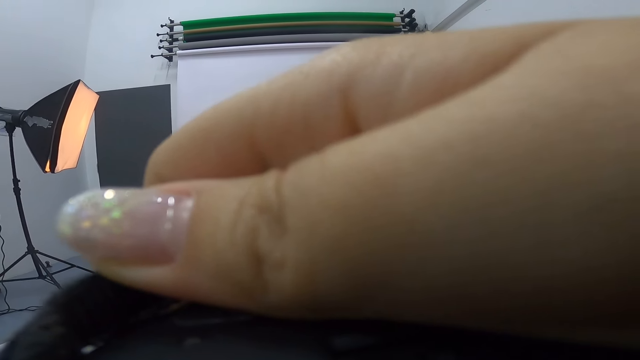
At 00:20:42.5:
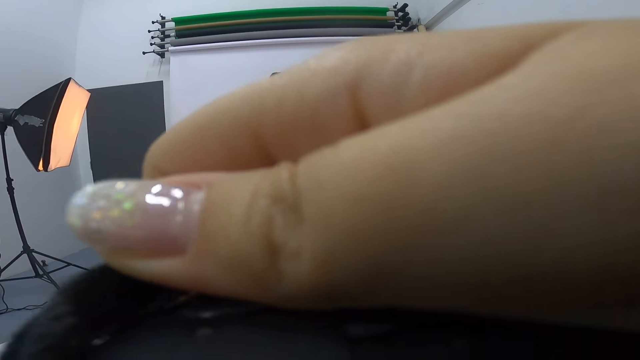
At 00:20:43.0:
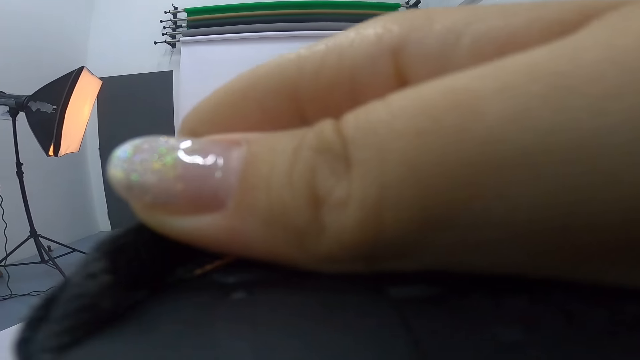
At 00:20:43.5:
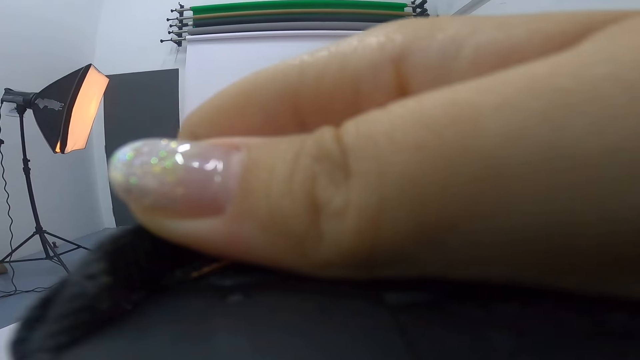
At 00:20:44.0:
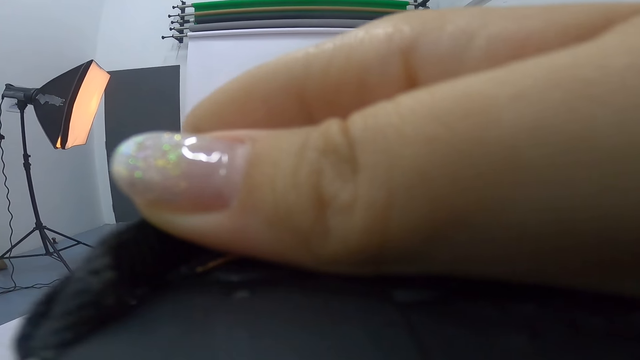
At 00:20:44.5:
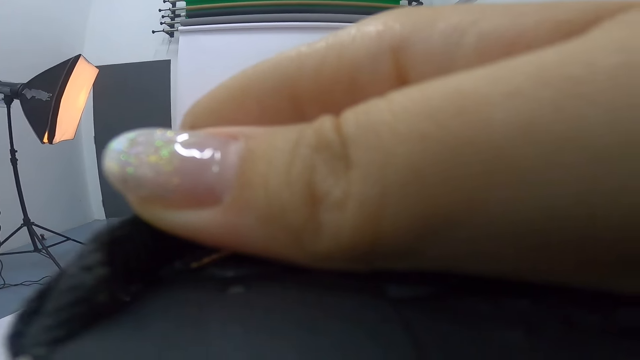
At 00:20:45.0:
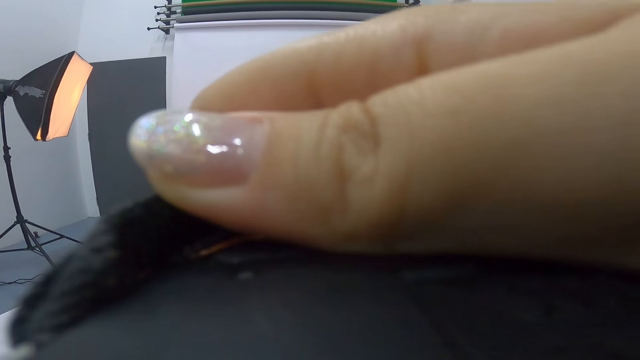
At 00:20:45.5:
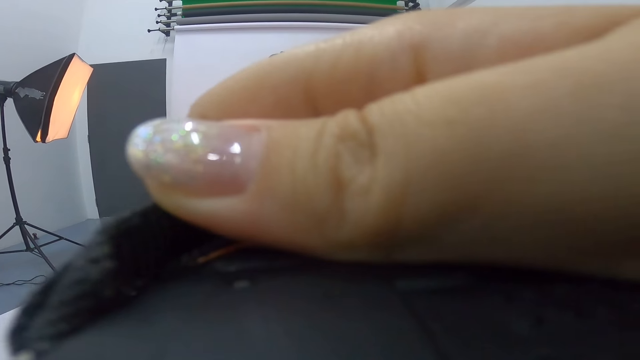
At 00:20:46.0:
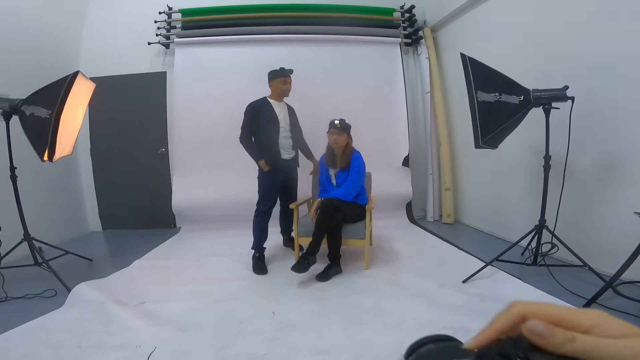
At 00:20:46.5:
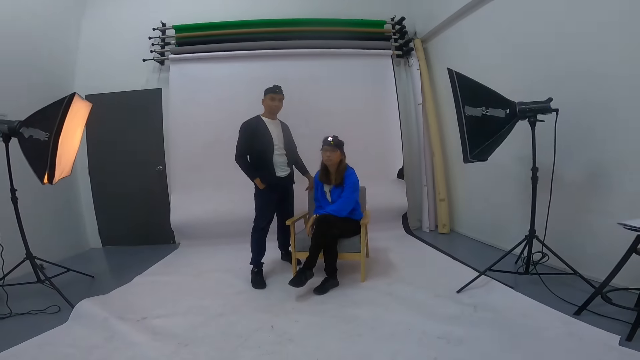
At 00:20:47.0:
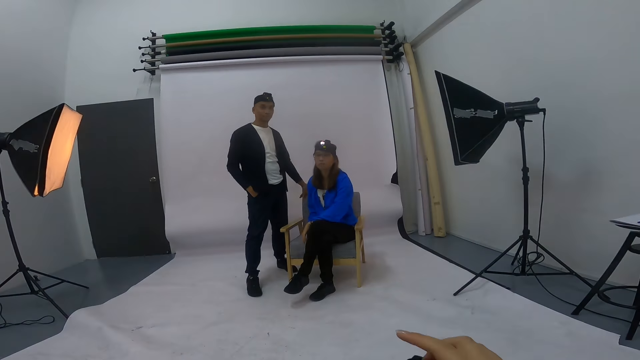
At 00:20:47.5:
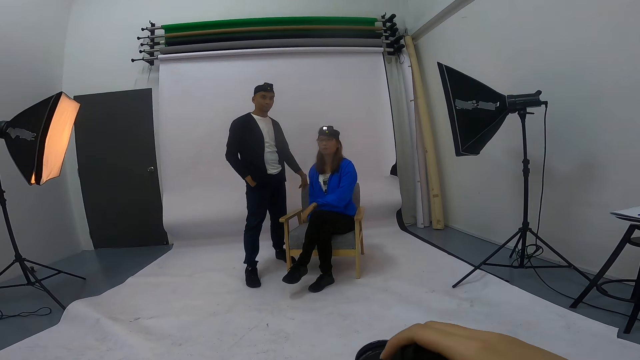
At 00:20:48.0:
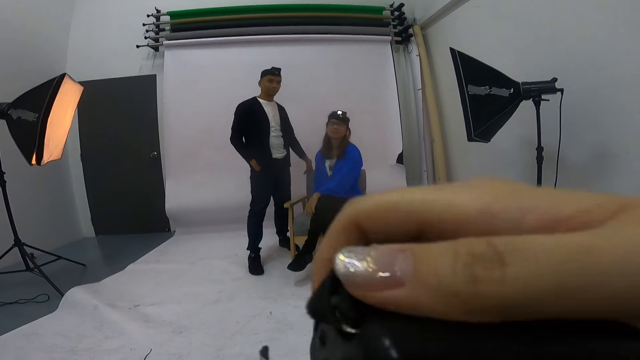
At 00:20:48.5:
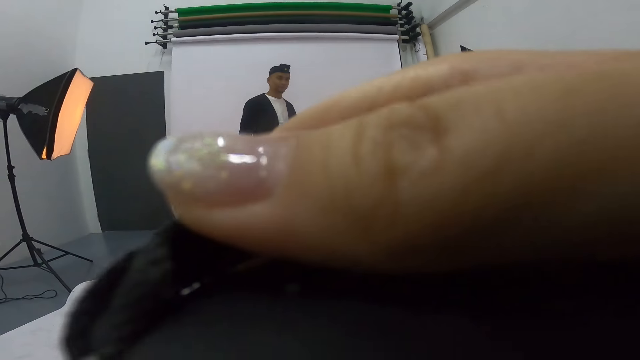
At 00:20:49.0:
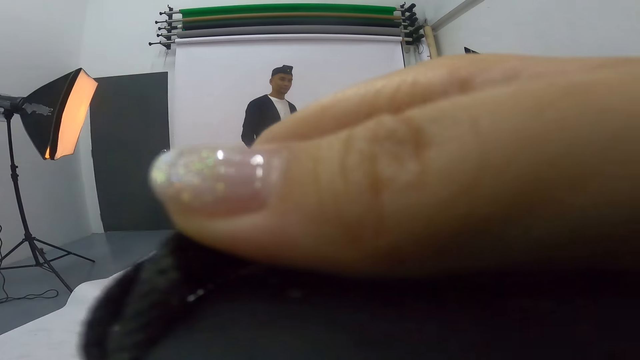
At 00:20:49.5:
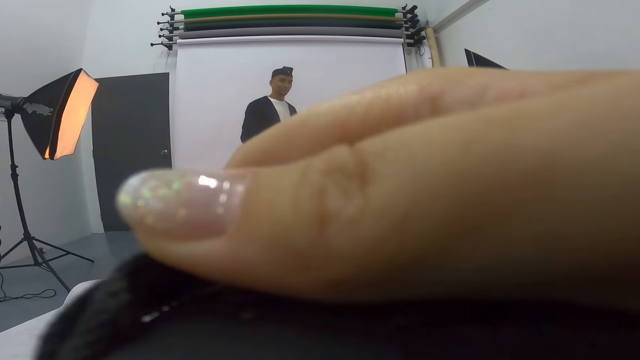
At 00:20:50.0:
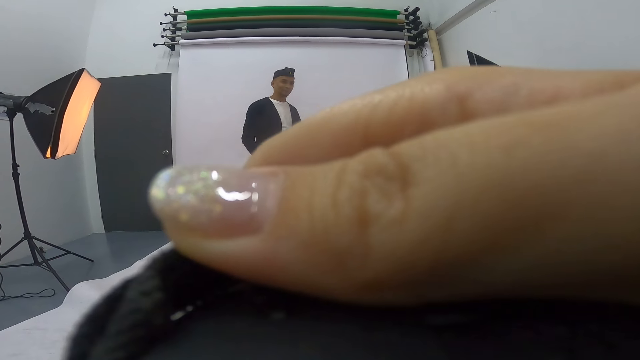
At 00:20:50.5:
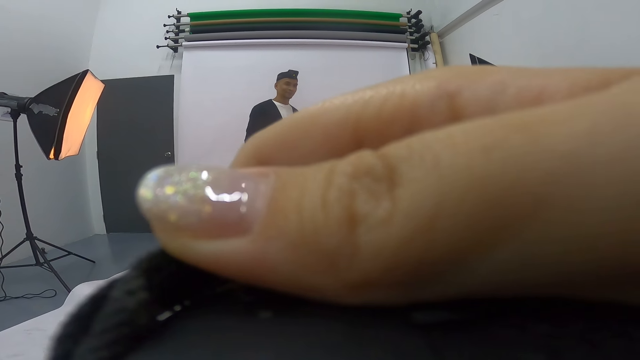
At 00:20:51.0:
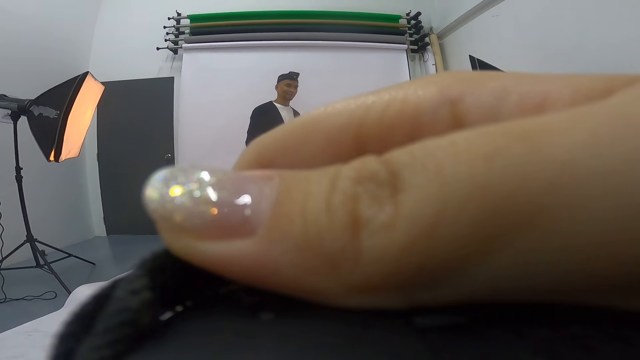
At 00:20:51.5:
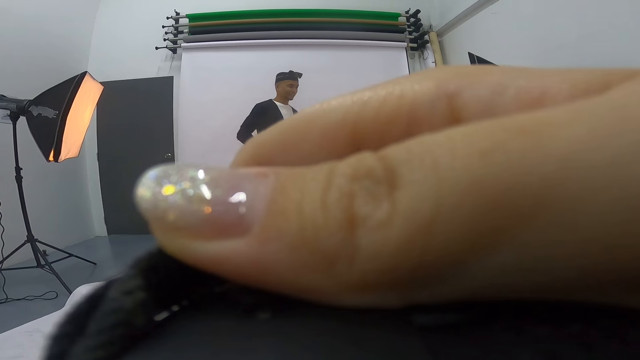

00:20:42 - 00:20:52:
The camera wearer takes a caption of a person with something. They take a caption again. They lower the camera. They point at a woman. They lift the camera. They use the camera. They take a caption of a person with something.

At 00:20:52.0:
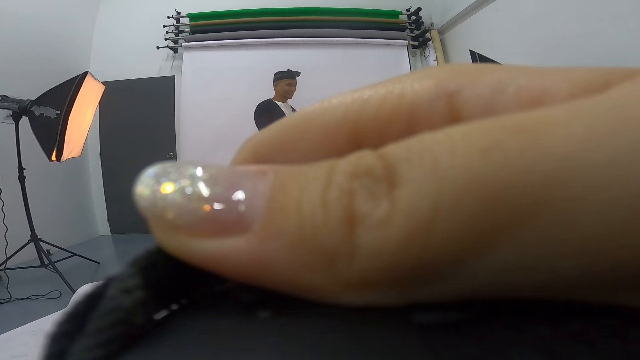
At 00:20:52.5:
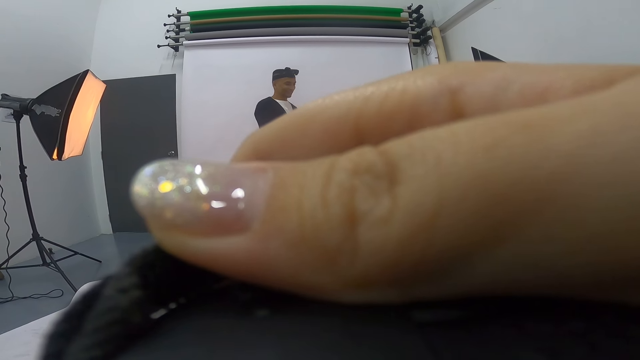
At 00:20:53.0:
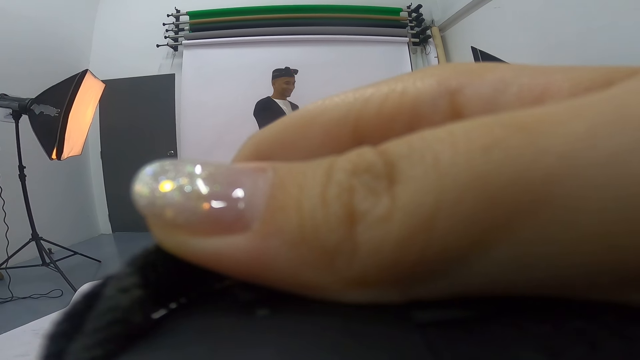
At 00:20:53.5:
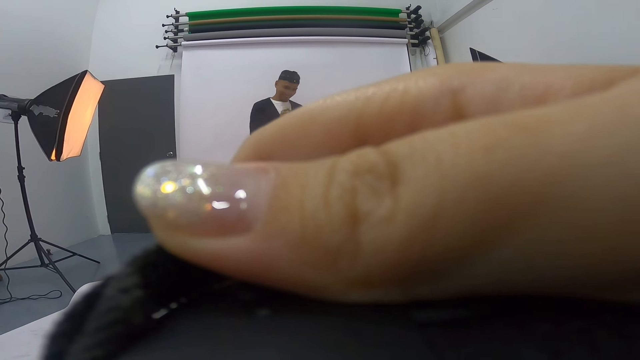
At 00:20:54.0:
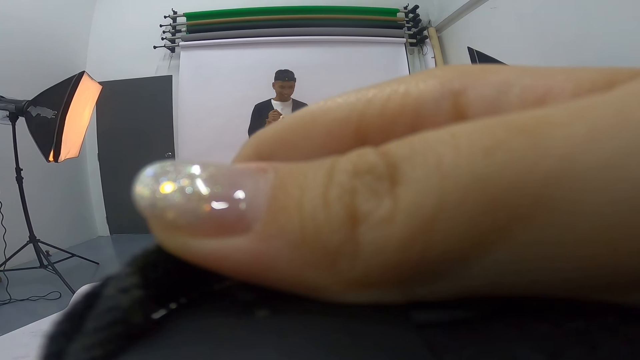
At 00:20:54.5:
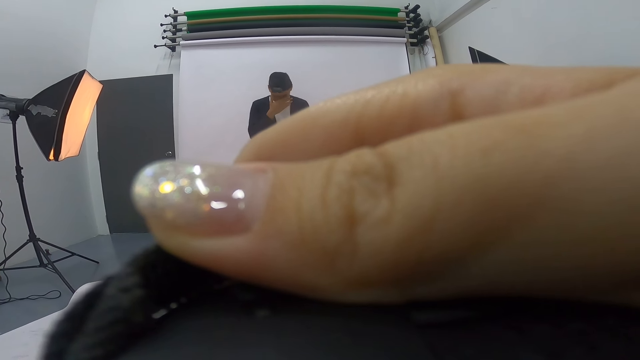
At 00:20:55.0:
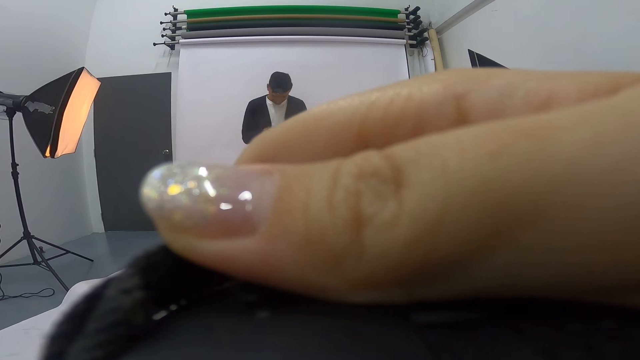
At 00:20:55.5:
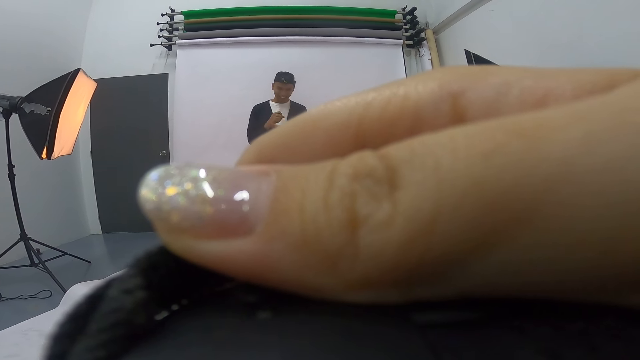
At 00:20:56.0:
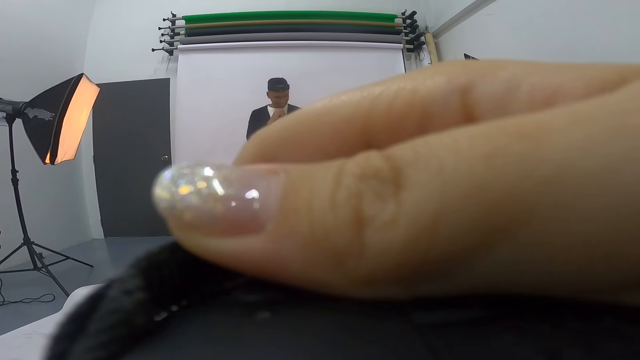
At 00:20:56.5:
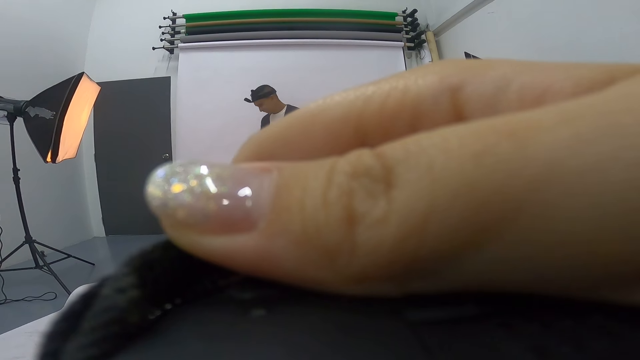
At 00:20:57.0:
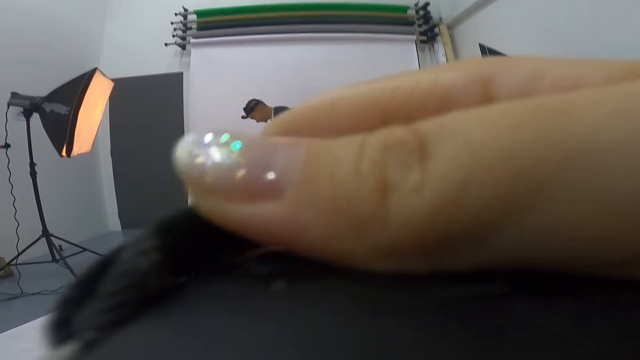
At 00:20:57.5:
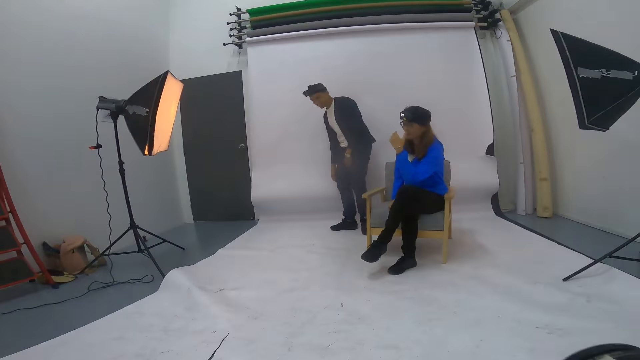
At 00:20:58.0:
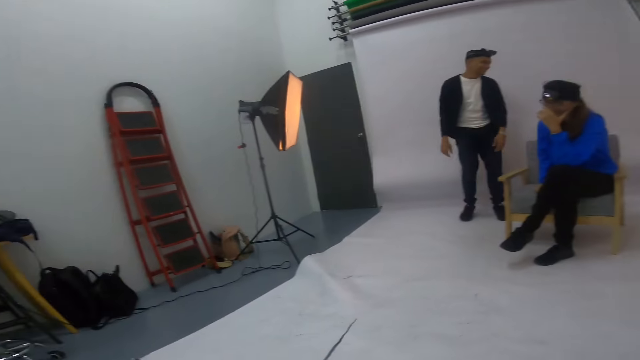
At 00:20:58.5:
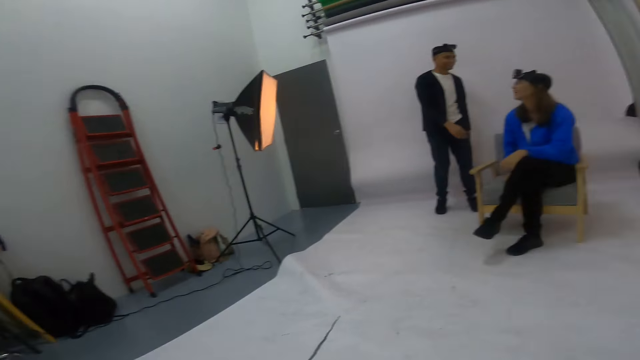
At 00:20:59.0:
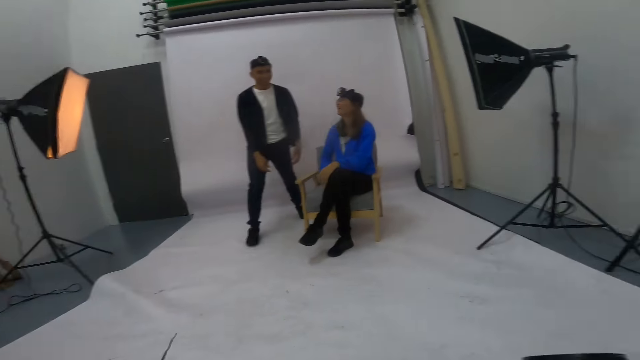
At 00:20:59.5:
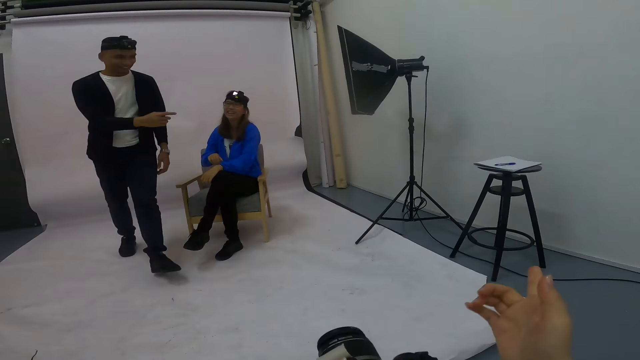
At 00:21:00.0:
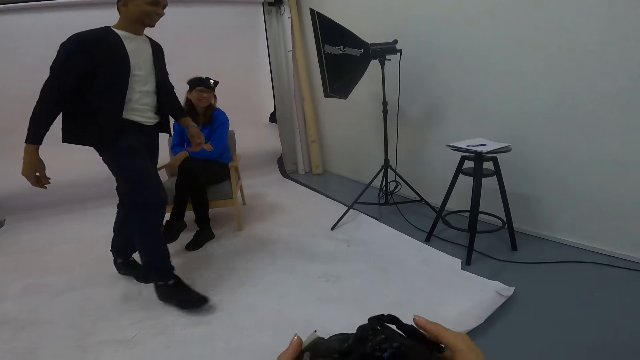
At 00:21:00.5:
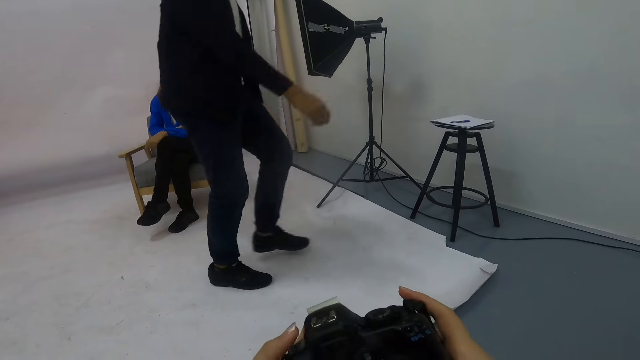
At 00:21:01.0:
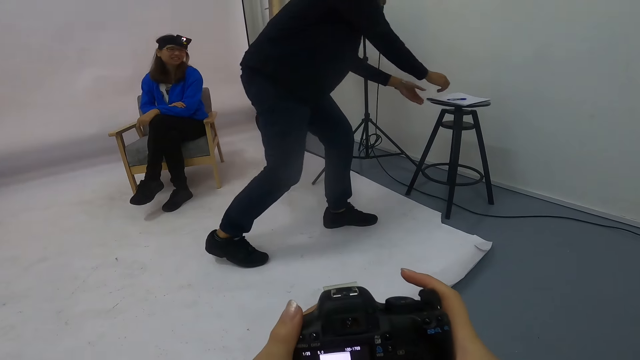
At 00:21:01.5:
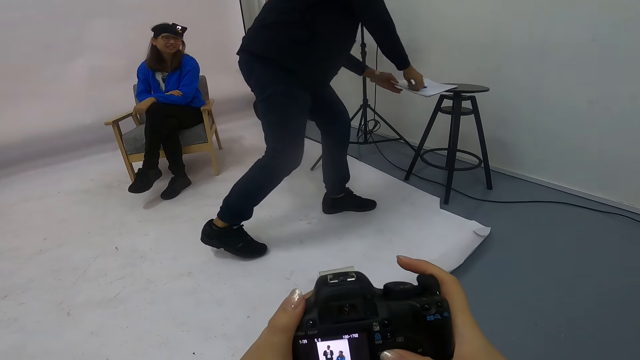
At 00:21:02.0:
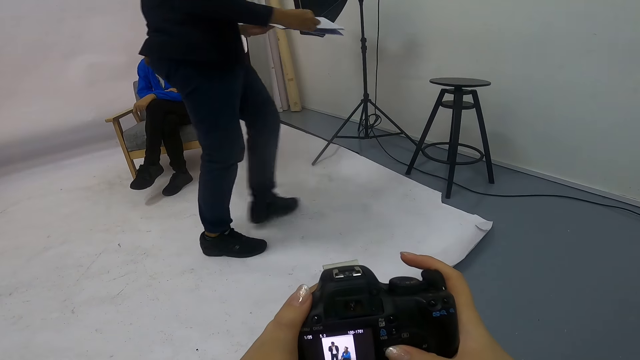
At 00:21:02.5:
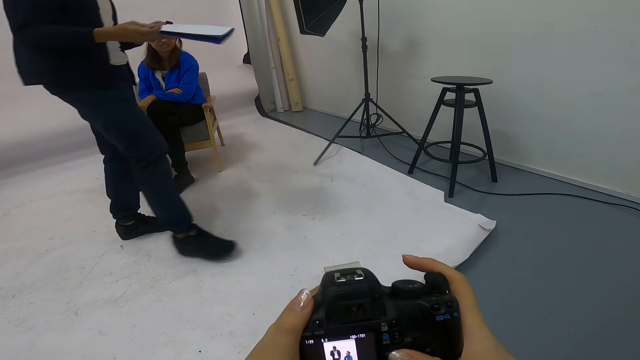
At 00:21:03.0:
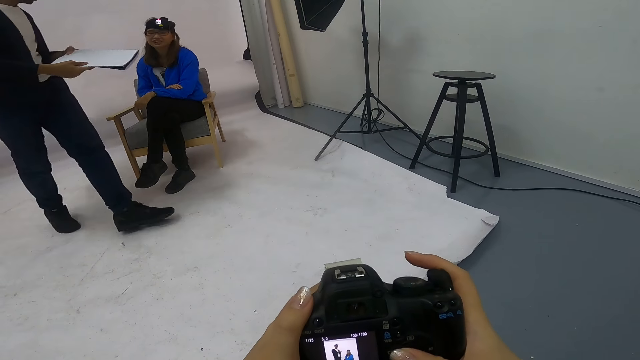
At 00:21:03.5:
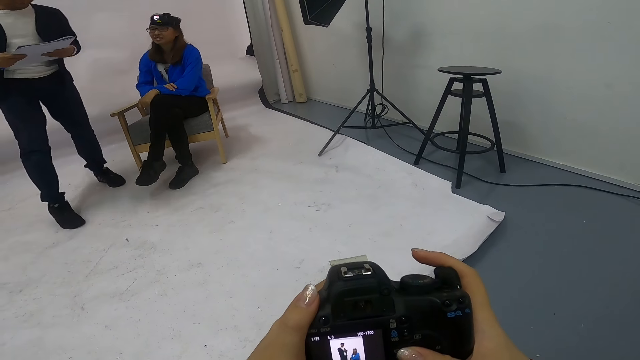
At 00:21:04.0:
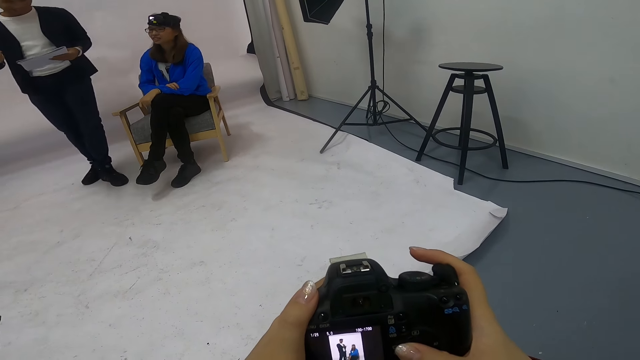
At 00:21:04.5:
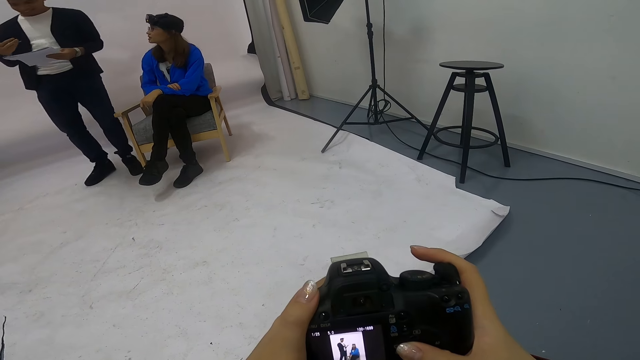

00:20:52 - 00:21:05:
The camera wearer takes a caption of a person with something. They take a caption again. A man touches his face. The camera wearer takes a caption of a person with something. They use a camera. They take a caption of a person with something. The man turns to the right. The camera wearer lowers the camera. A woman holds her face. The man turns to the left. The man walks towards a stool. The camera wearer operates the camera. The man picks a book and pen from the stool. The man moves backwards. The camera wearer scrolls through the camera.
